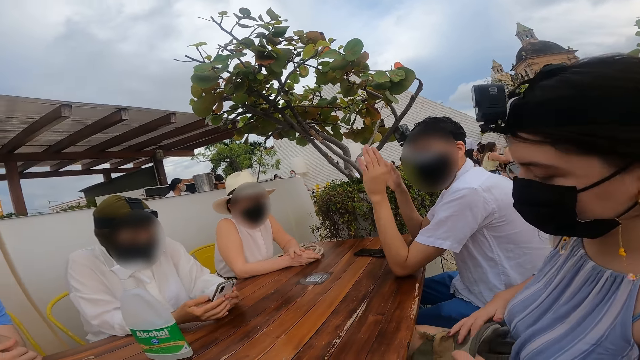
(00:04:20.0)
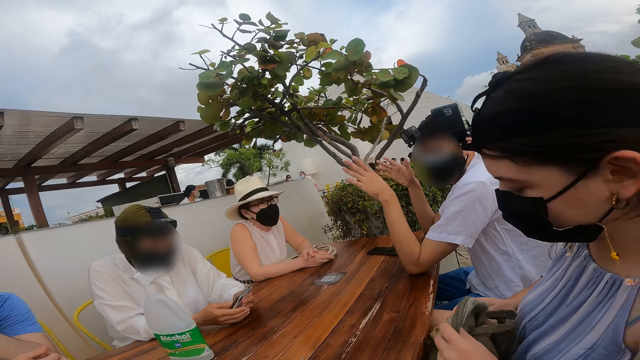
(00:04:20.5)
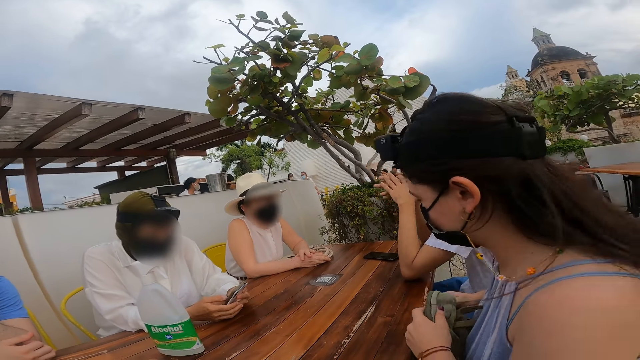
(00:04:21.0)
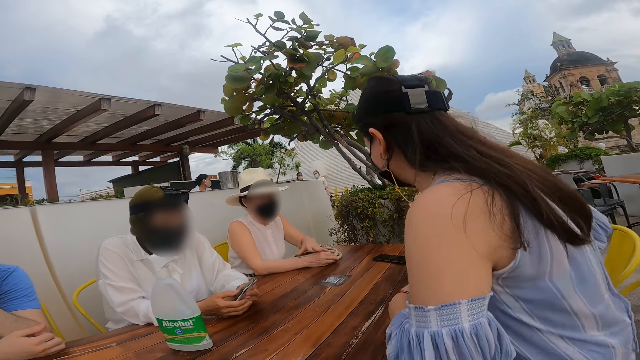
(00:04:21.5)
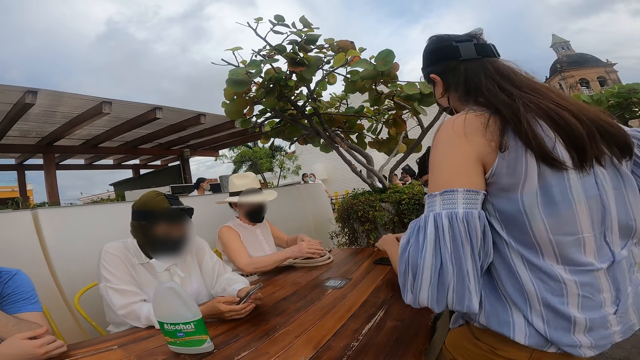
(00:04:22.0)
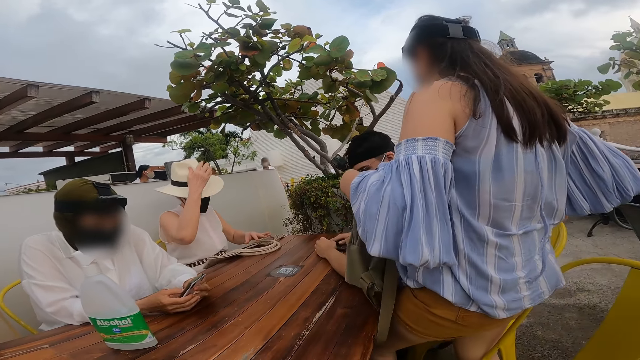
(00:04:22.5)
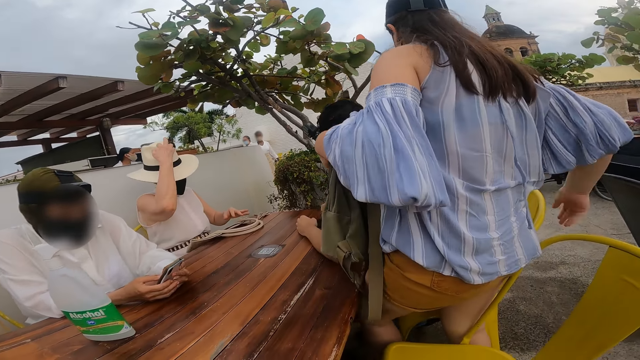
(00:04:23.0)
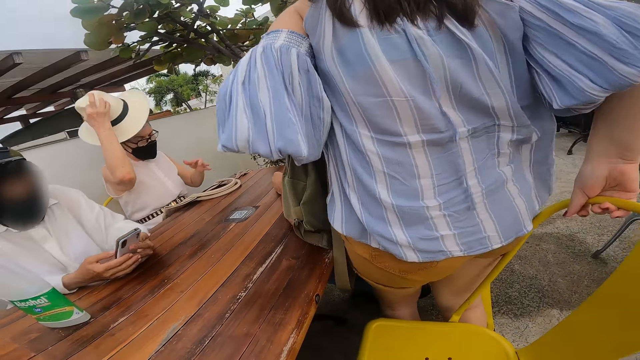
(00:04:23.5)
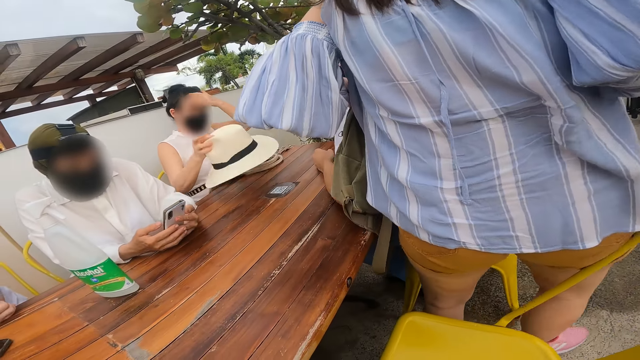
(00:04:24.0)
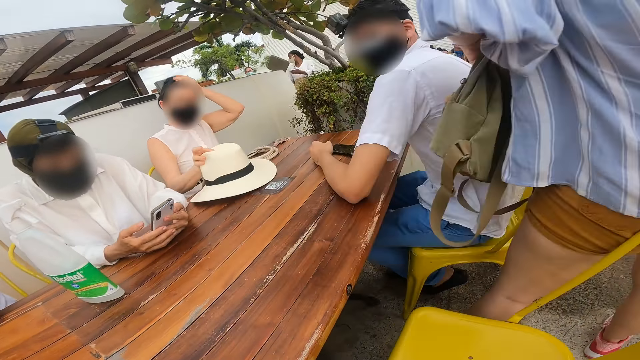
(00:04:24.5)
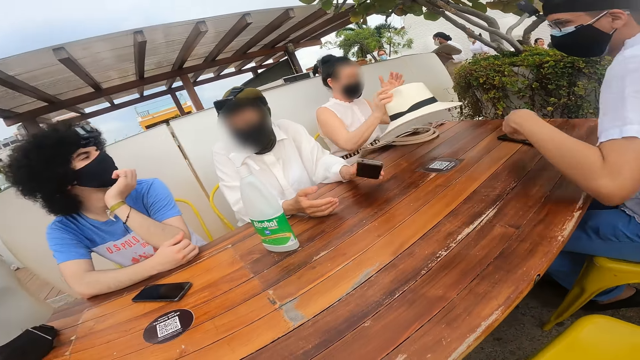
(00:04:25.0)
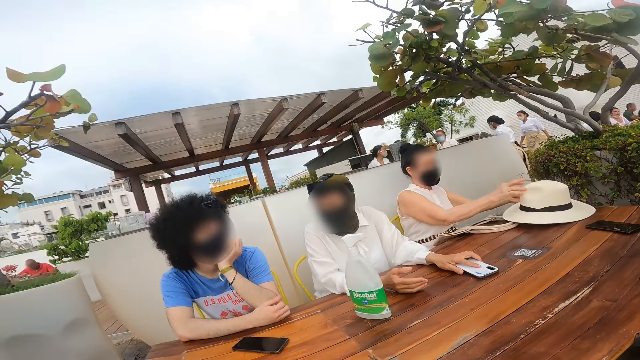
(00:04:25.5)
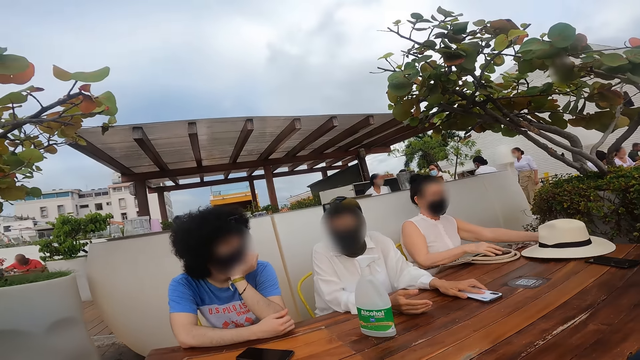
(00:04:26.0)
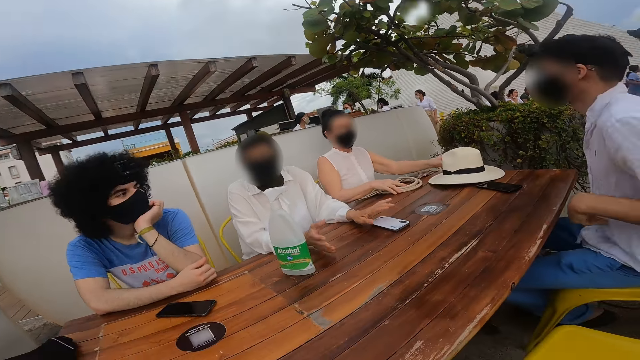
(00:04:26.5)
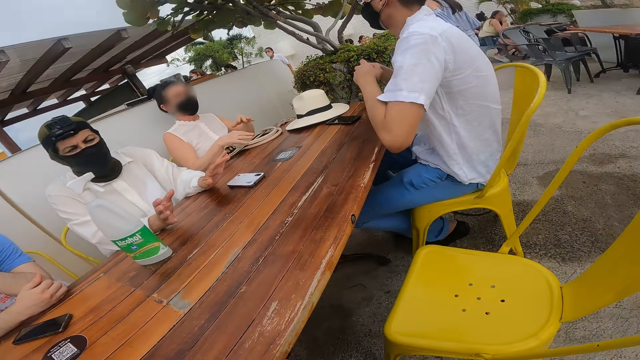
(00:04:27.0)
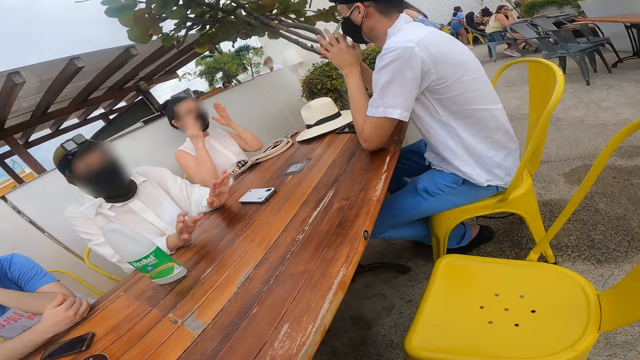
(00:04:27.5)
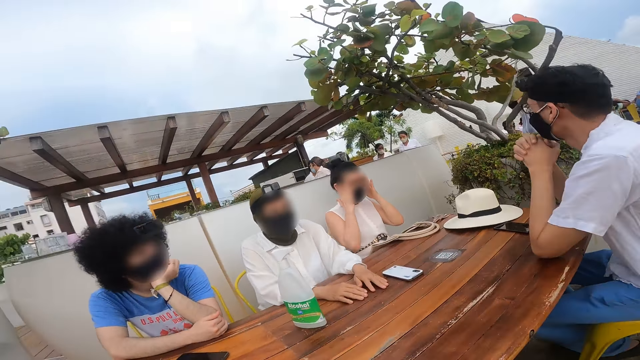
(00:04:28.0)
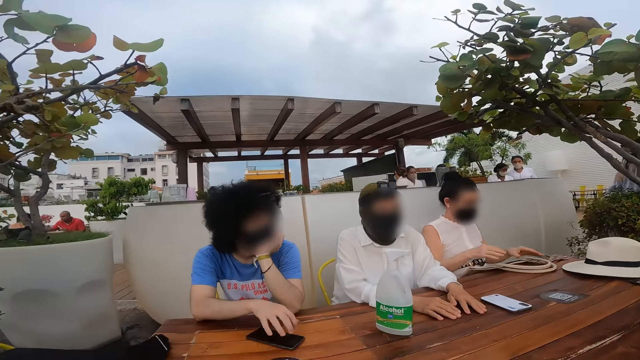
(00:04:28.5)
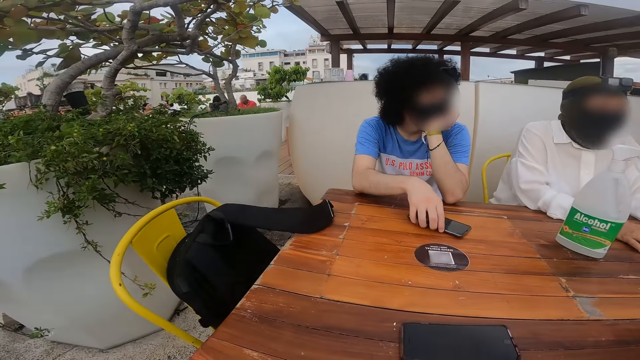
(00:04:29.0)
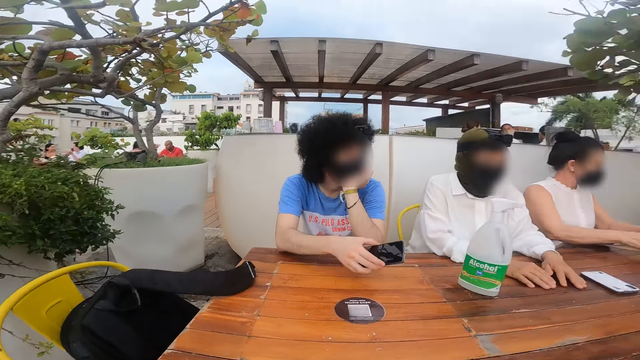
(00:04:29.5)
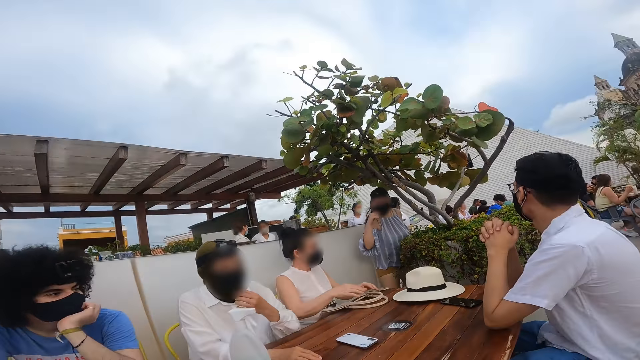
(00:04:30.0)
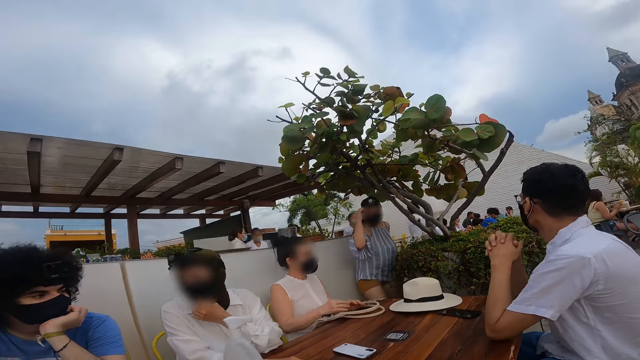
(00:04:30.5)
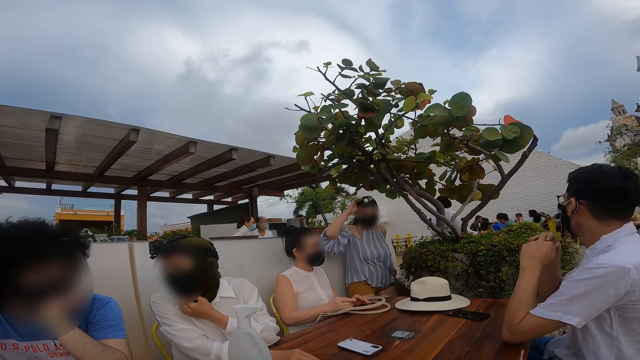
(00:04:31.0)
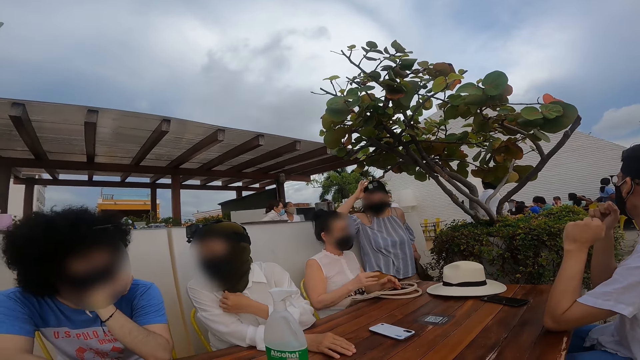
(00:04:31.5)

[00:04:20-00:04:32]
A person stands up. Another person removes the hat and puts the hat on the table. The camera wearer looks around. A third person picks up the phone.

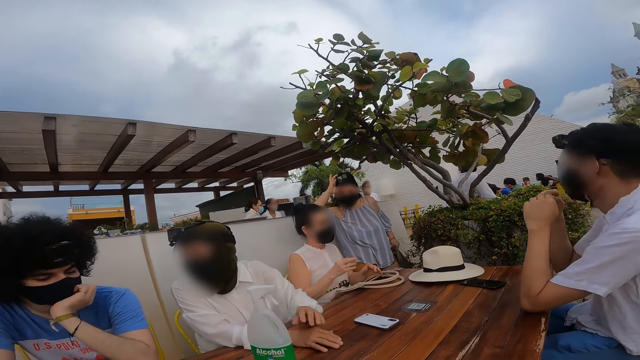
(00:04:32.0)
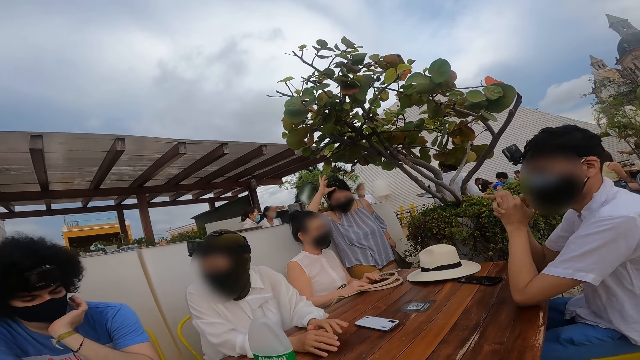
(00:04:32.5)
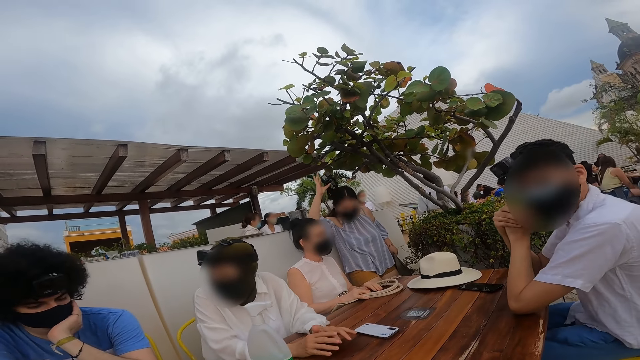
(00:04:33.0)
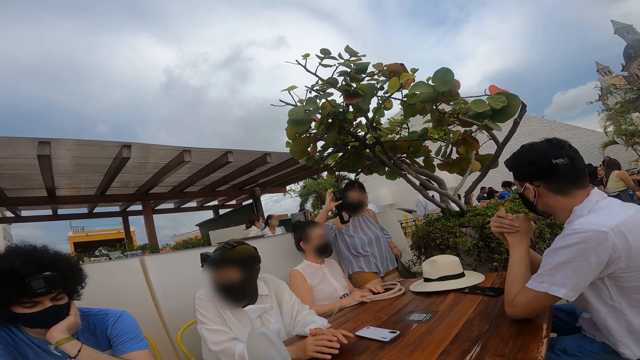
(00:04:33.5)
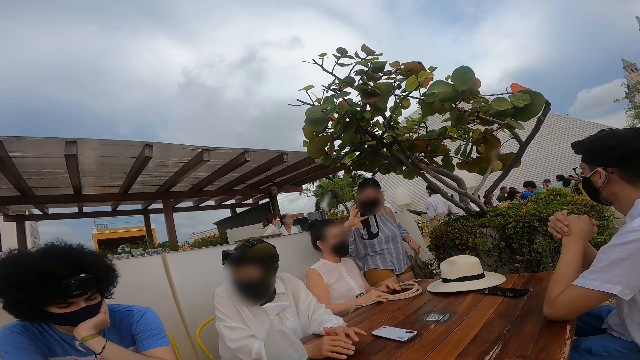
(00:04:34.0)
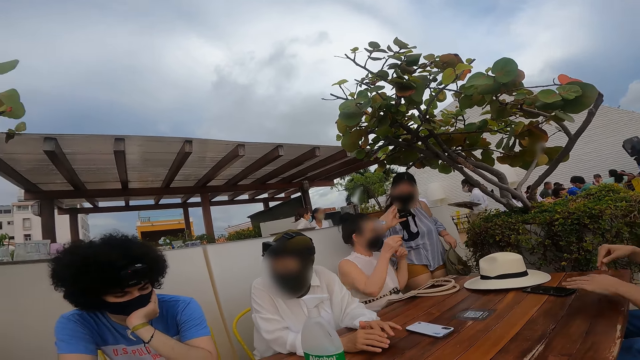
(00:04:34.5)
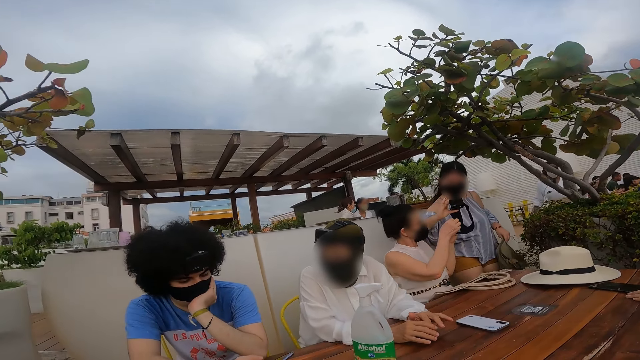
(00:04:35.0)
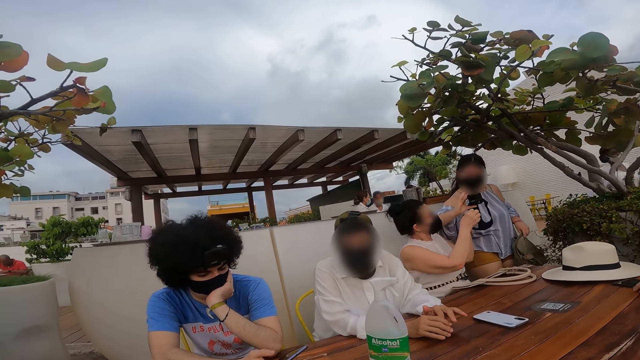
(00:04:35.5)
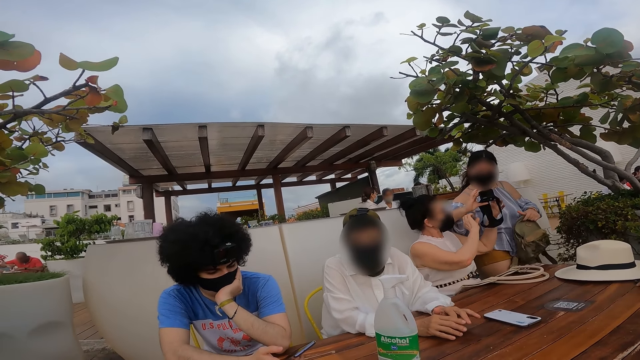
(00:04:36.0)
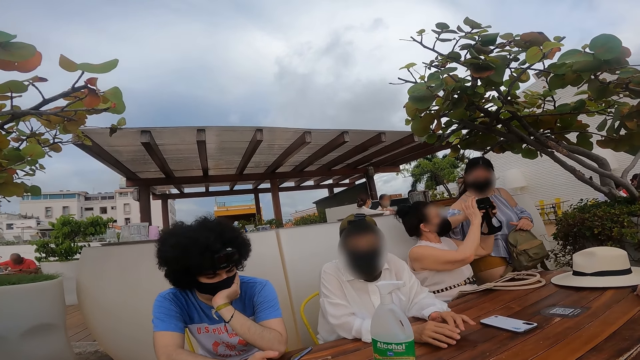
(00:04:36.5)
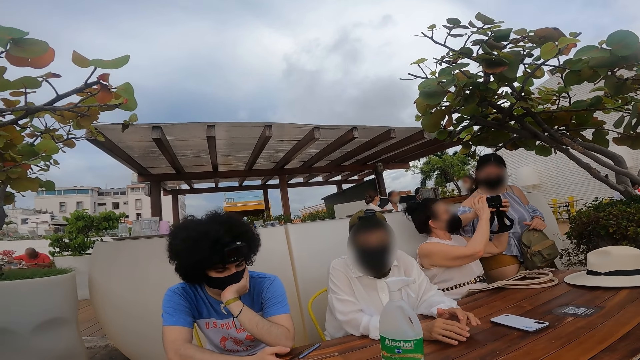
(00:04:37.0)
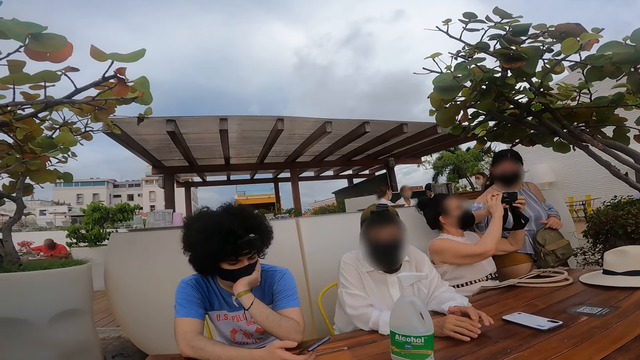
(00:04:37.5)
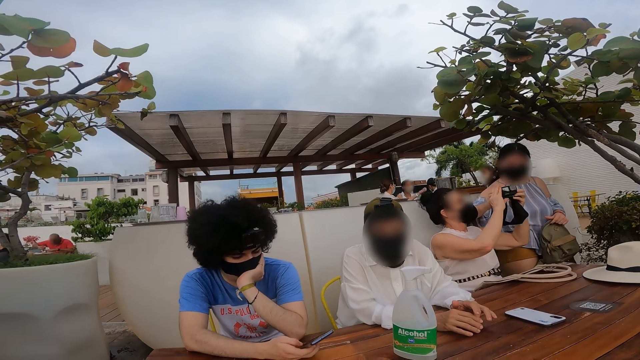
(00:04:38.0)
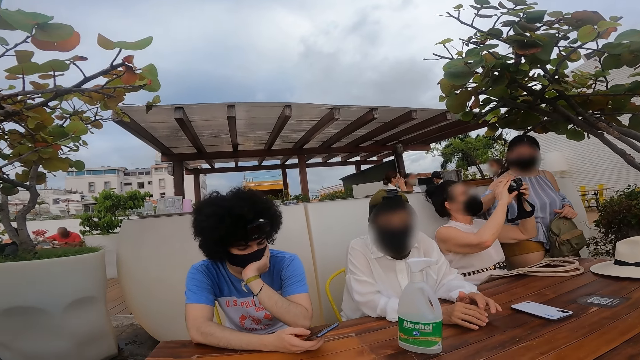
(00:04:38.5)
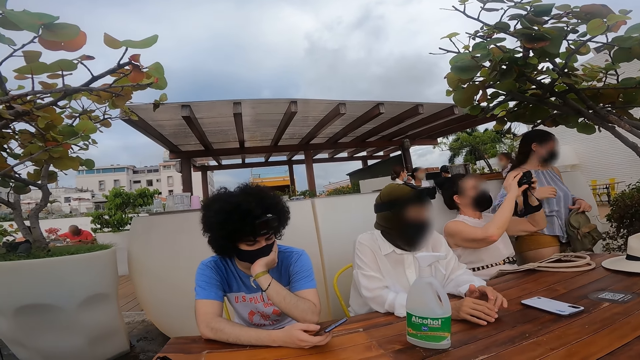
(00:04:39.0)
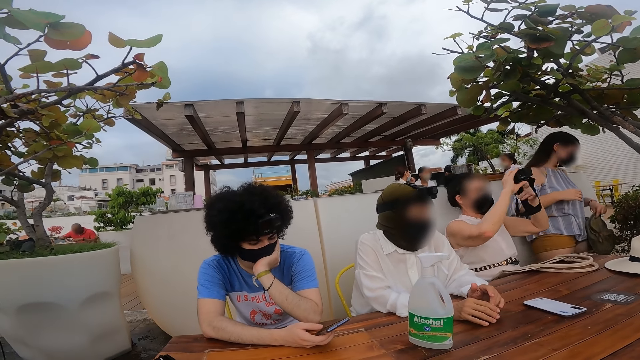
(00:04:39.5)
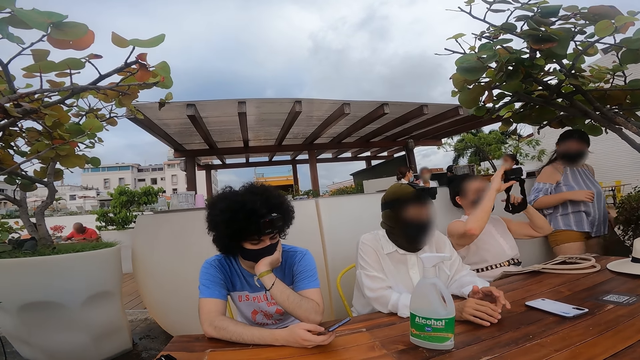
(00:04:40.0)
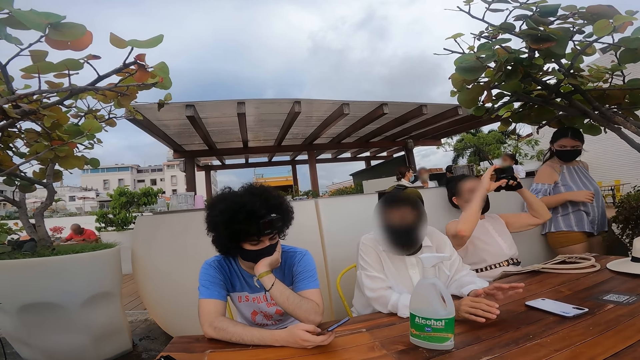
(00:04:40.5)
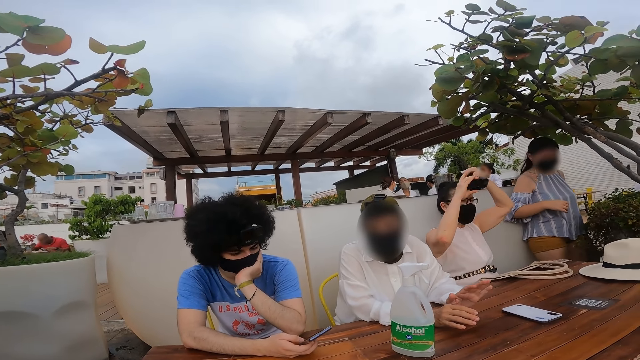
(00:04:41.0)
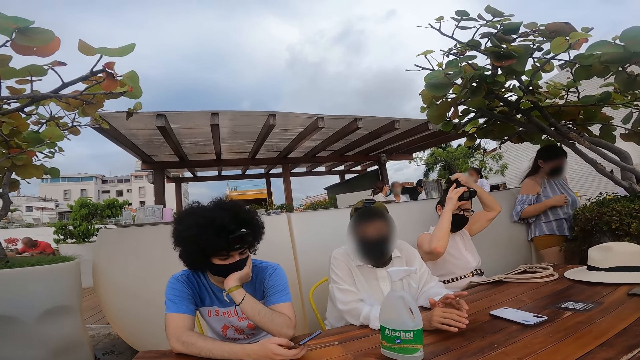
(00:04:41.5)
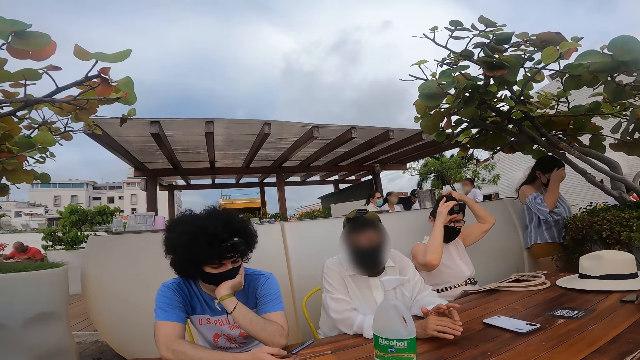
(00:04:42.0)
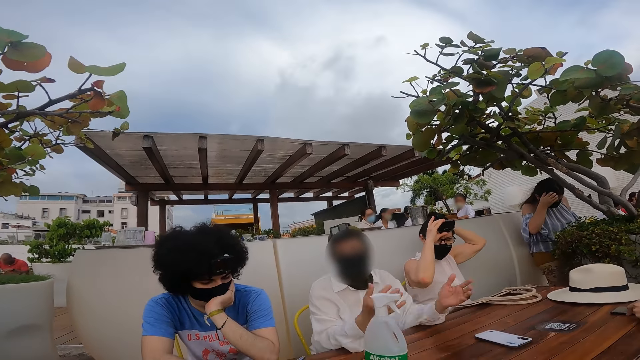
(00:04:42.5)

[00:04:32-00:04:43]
A person removes the camera. The person holds the bag on her left hand. The person gives the camera to another person.
